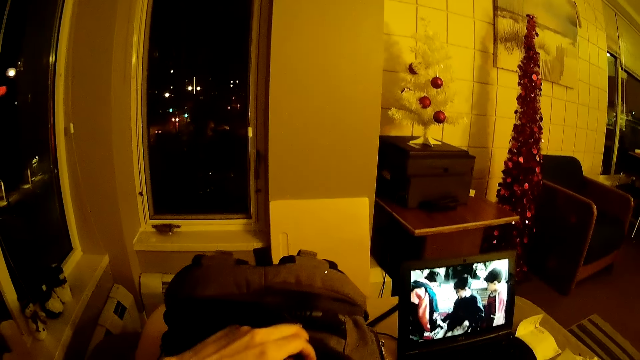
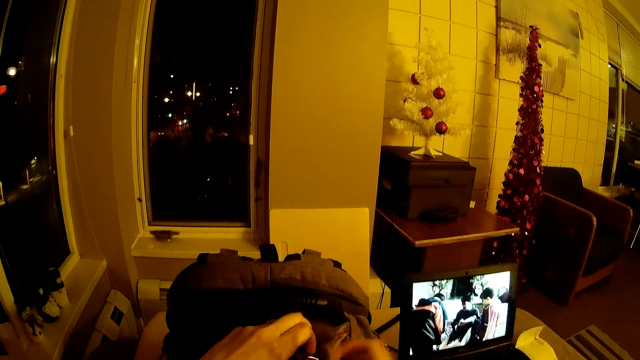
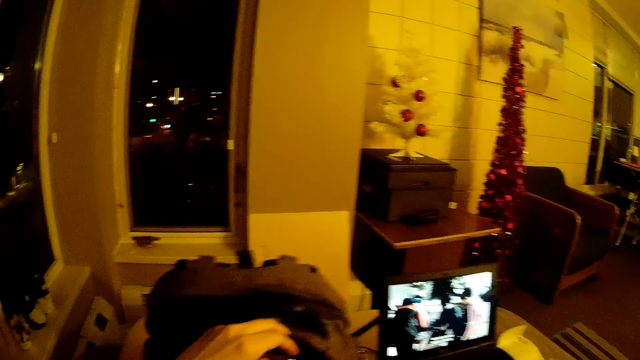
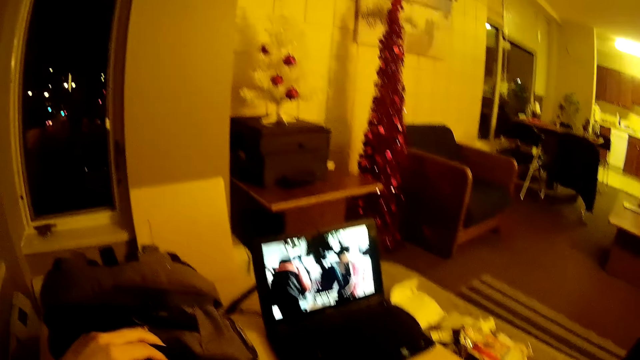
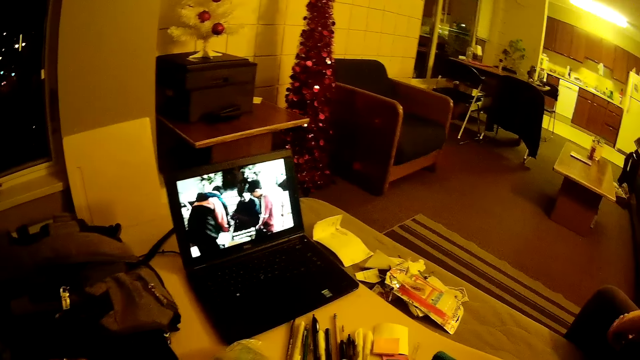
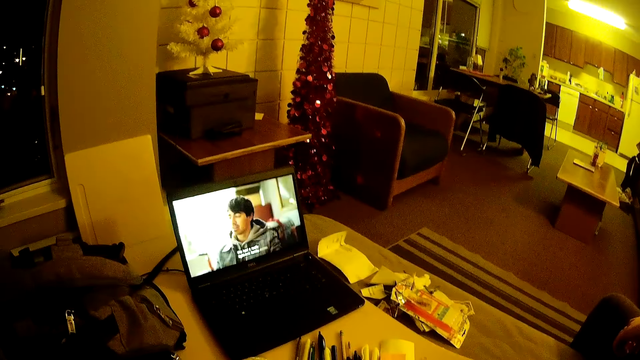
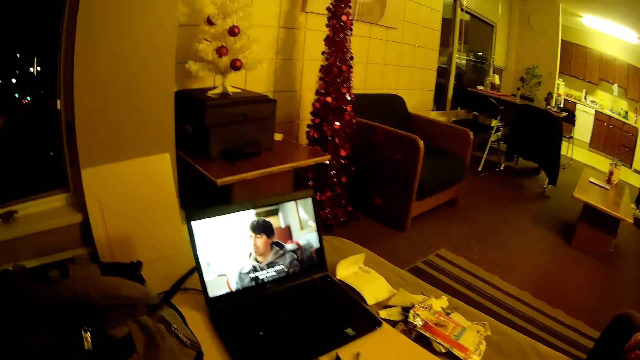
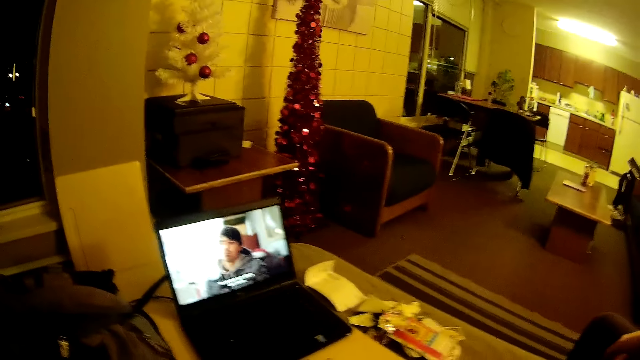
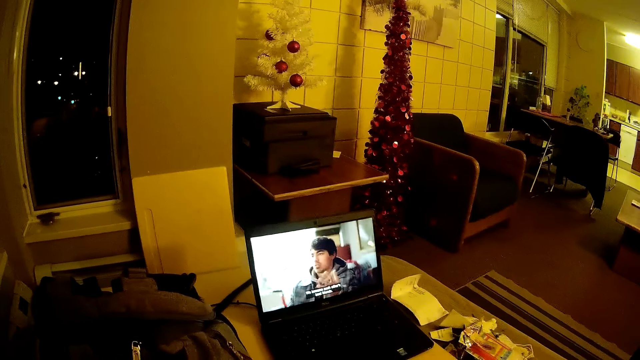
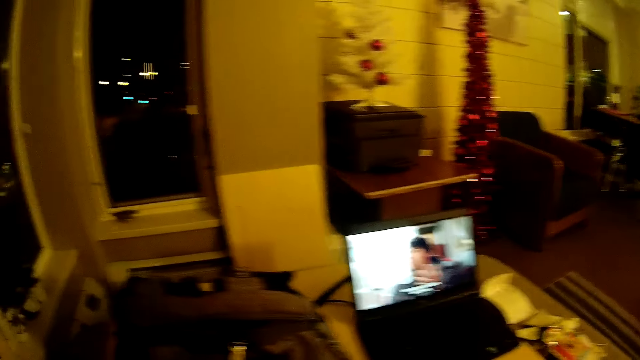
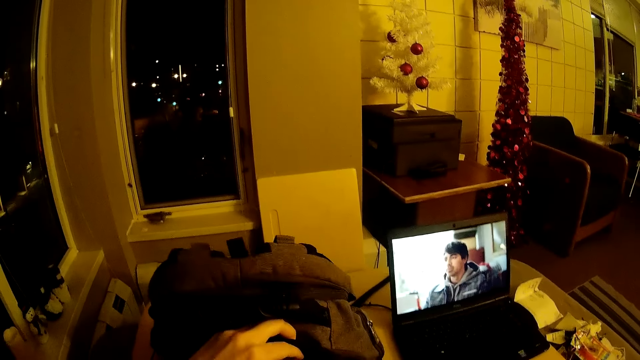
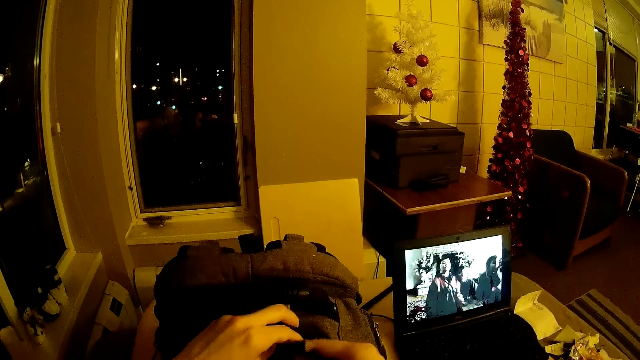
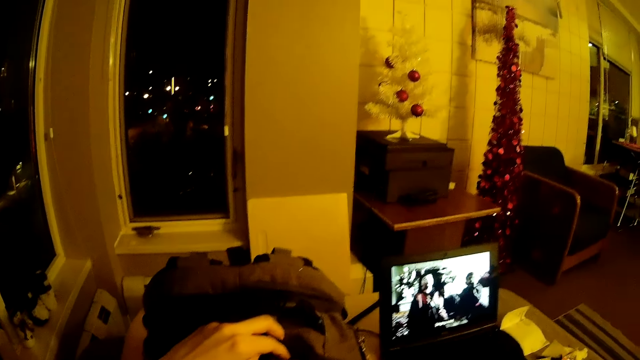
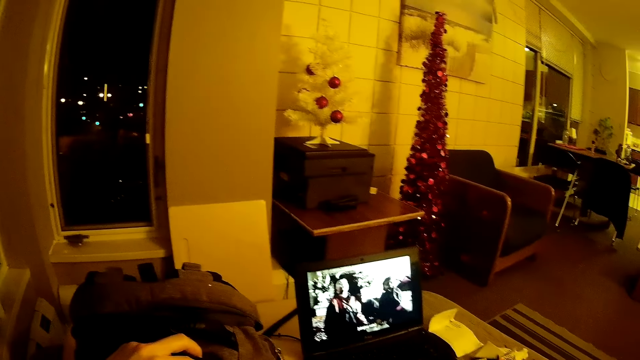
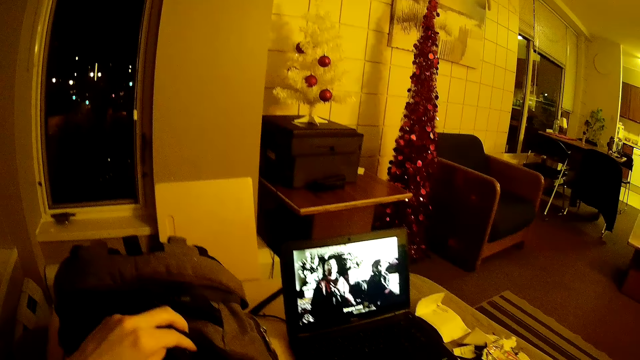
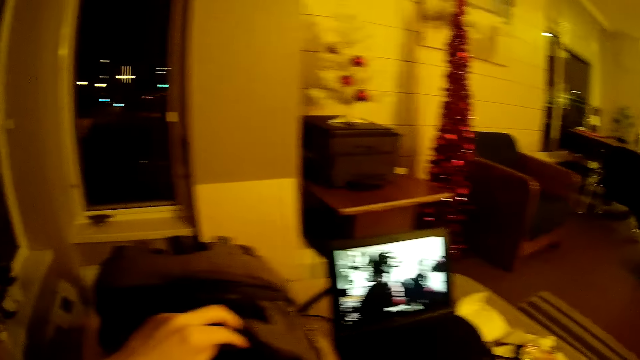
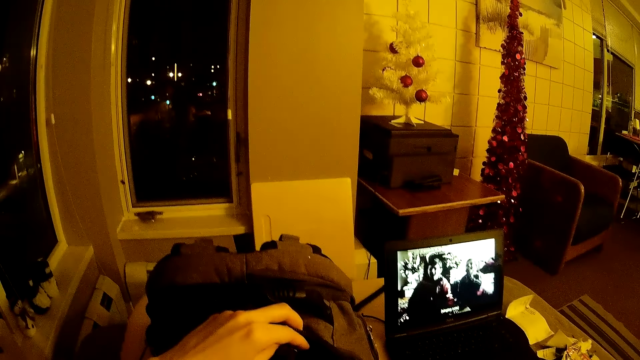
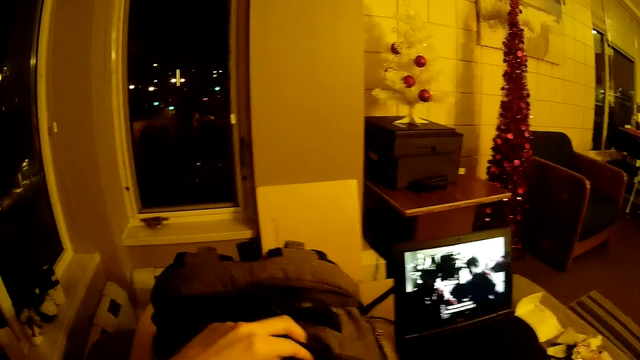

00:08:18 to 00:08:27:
The camera wearer looks in the bag. They take stuff from the bag. They look at the movie on the screen.

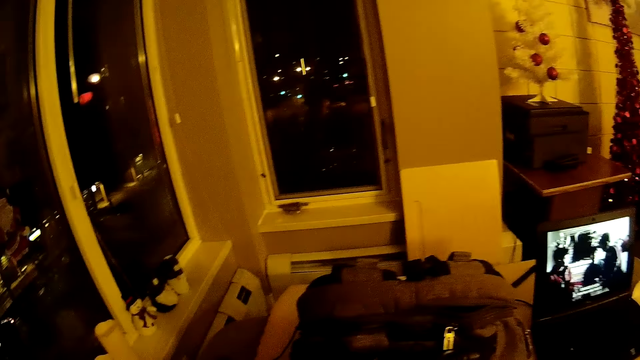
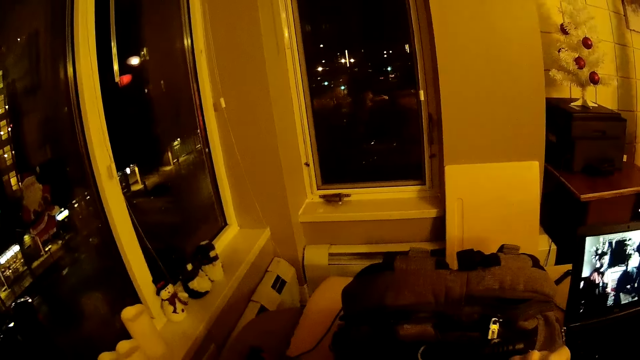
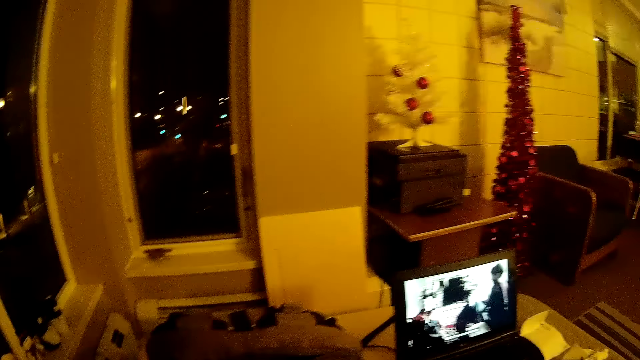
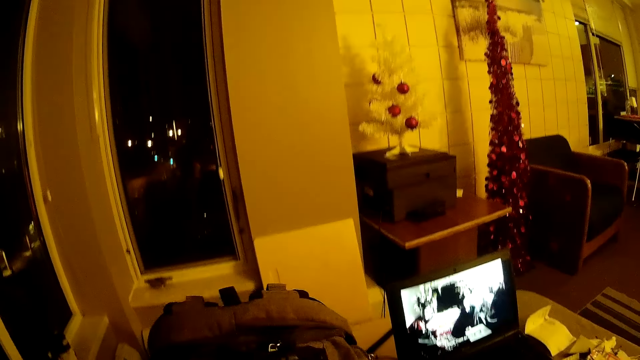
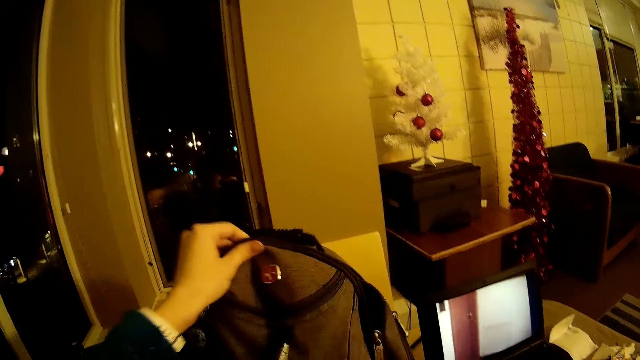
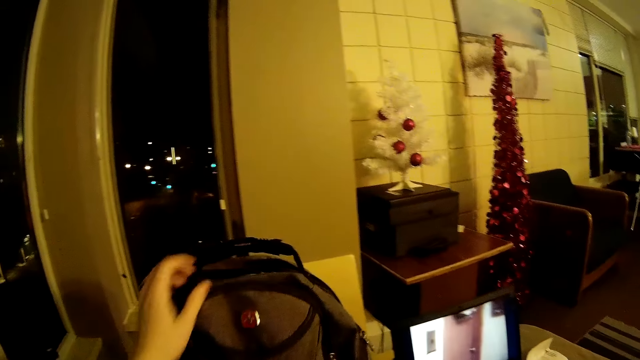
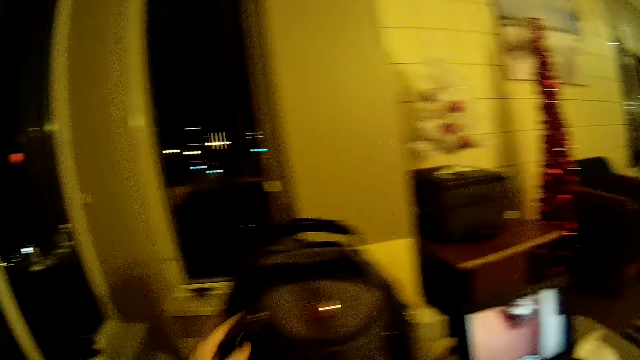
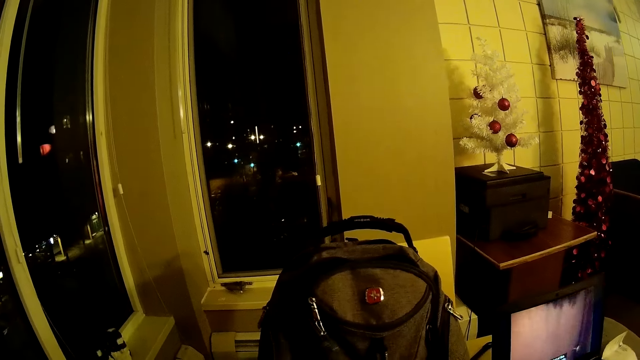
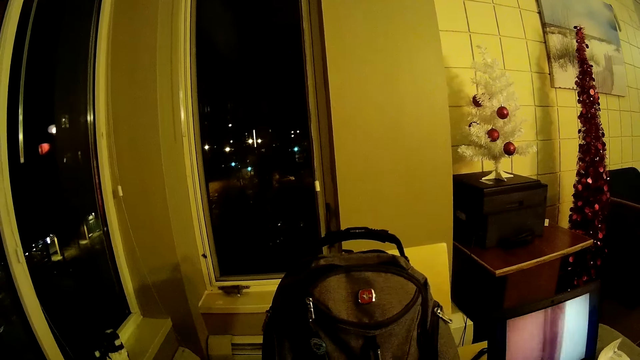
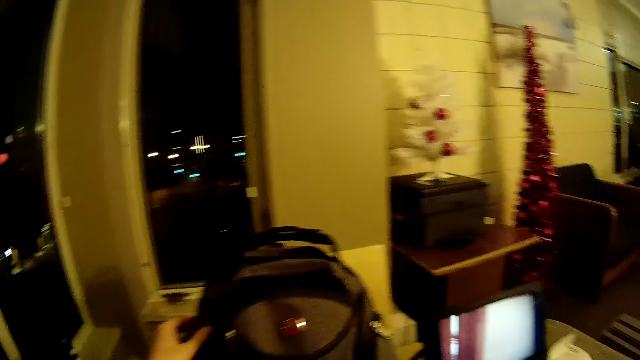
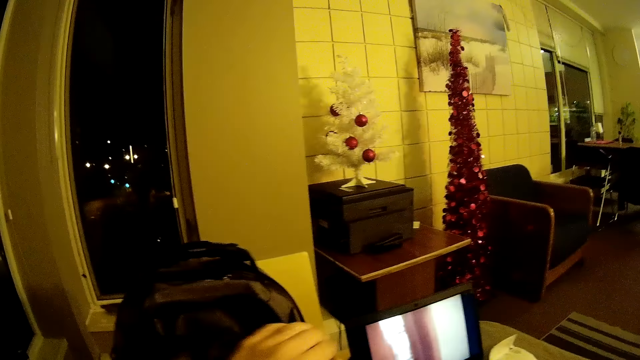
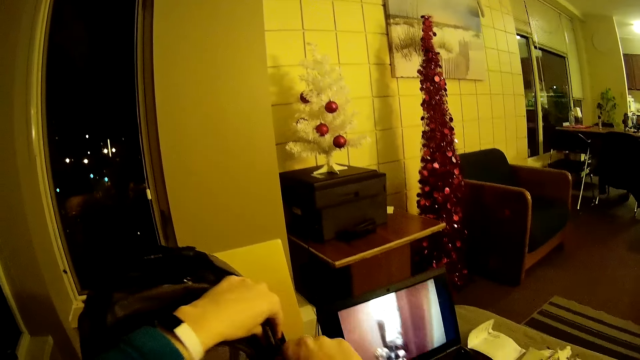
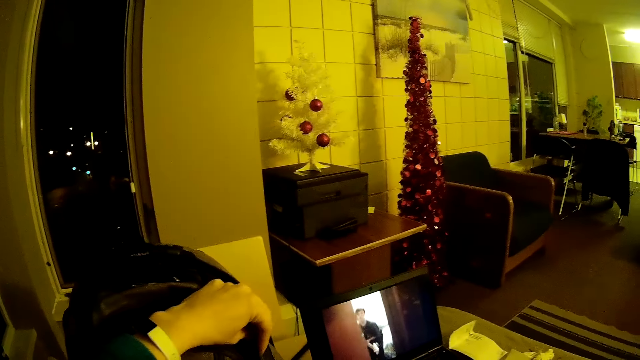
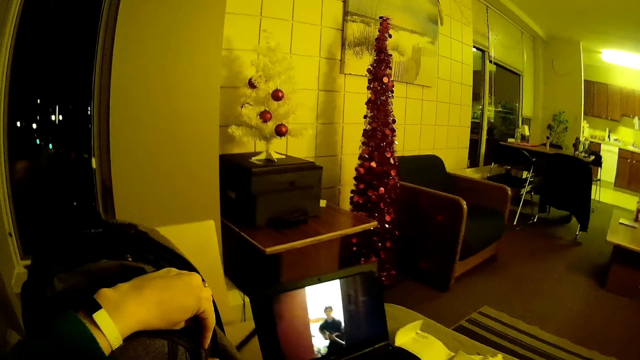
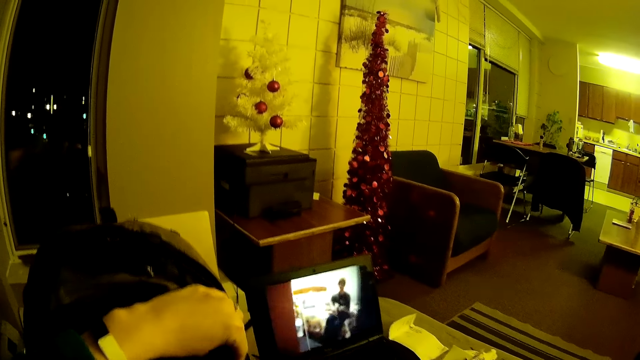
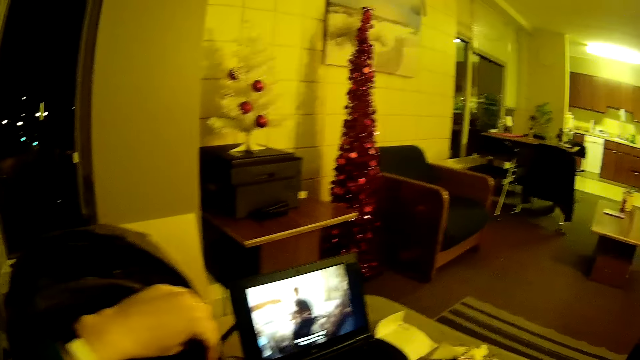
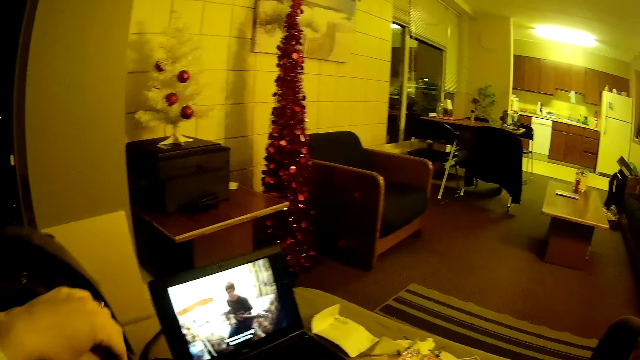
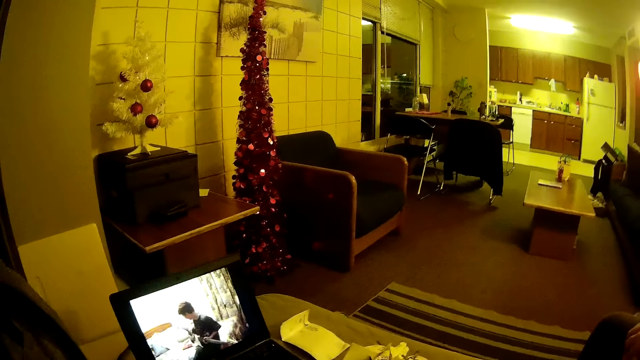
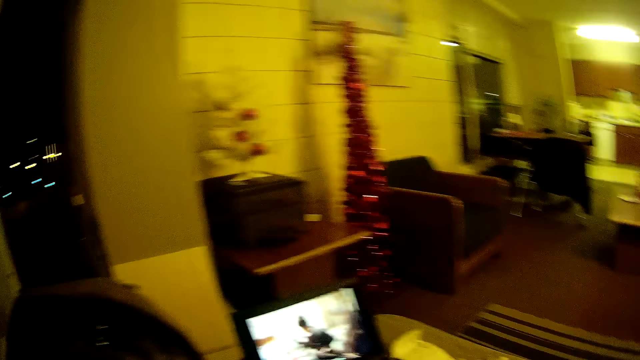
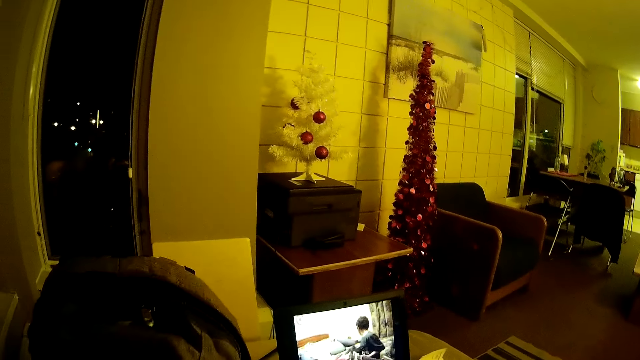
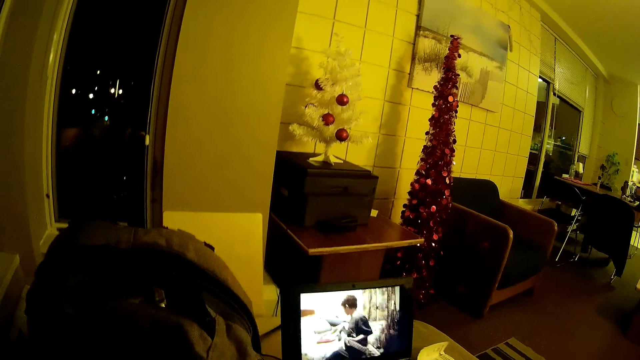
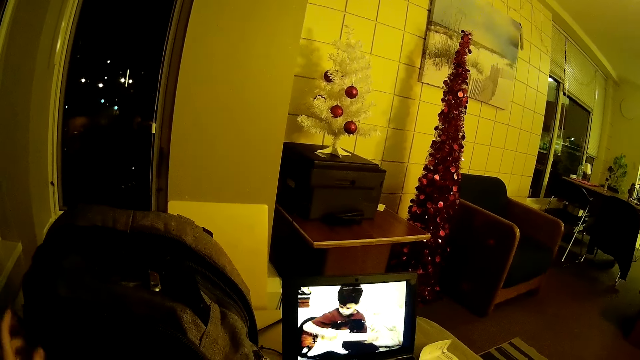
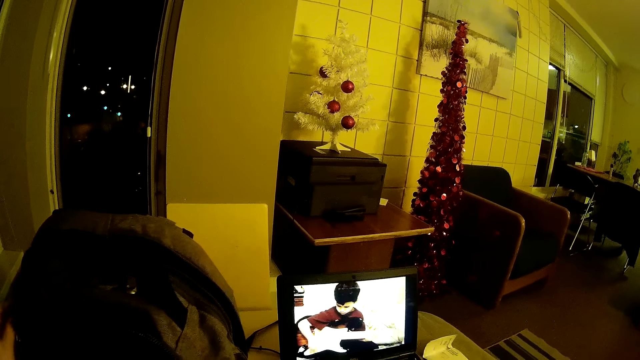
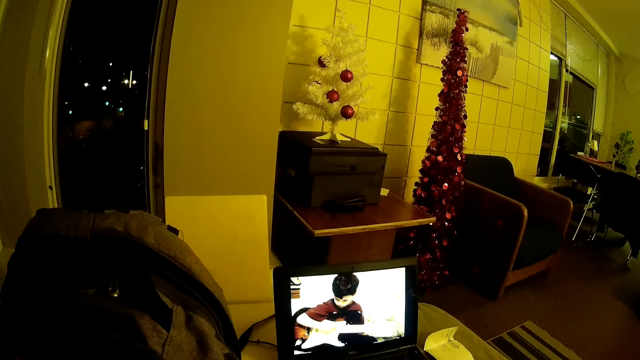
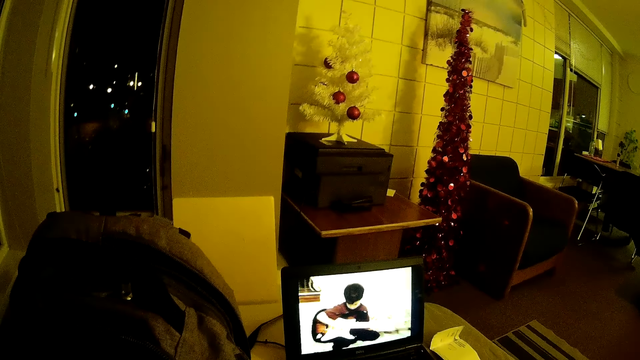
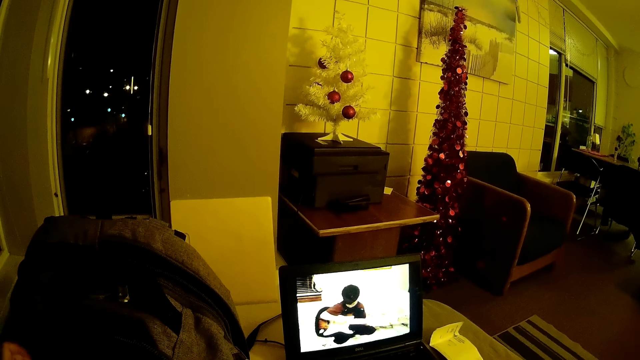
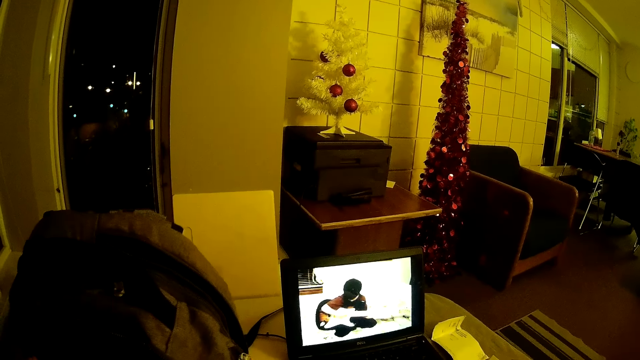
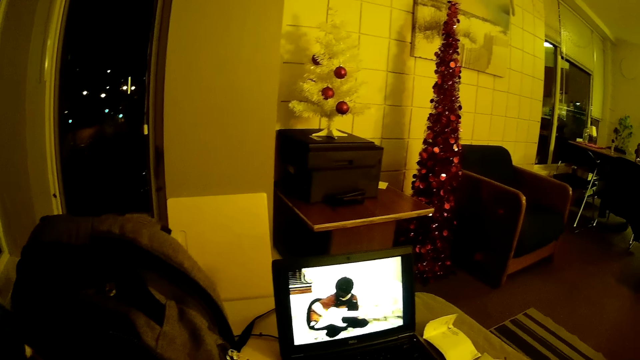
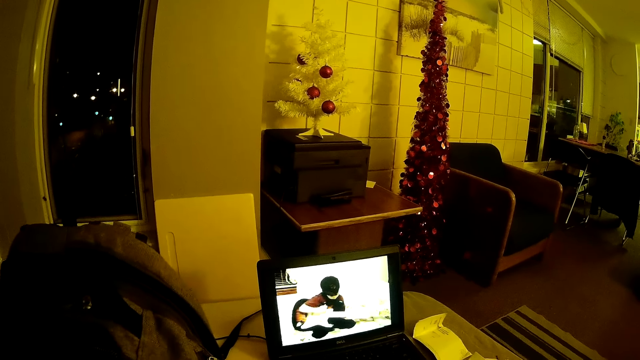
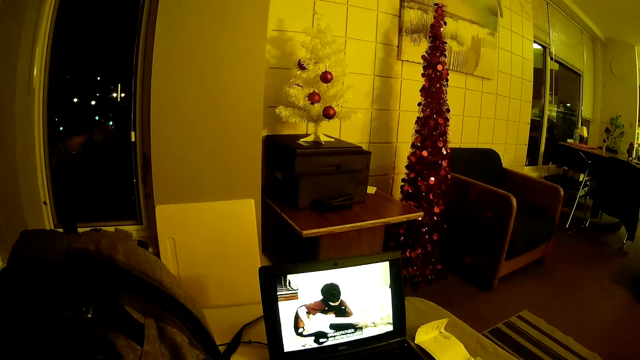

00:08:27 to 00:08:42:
The camera wearer puts the bag aside. They take stuff from the bag. They look at the movie on the screen.
